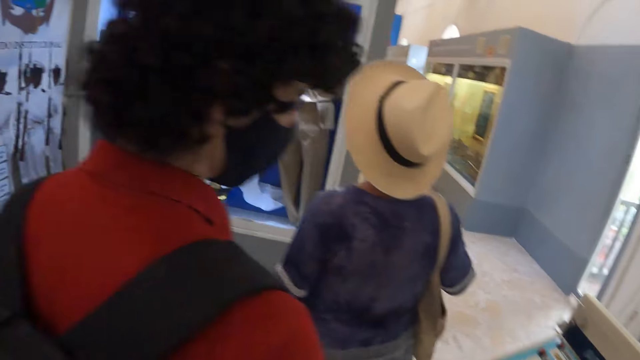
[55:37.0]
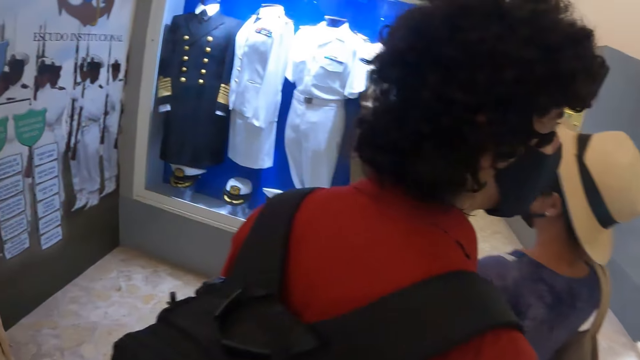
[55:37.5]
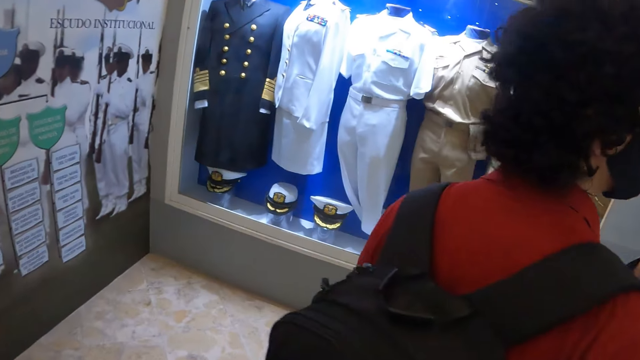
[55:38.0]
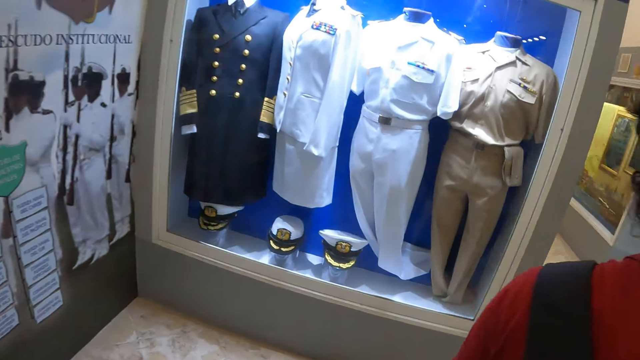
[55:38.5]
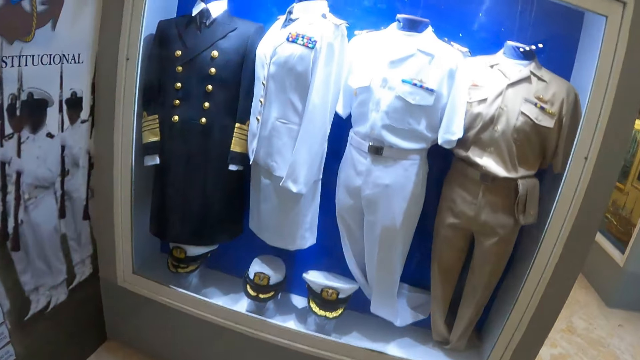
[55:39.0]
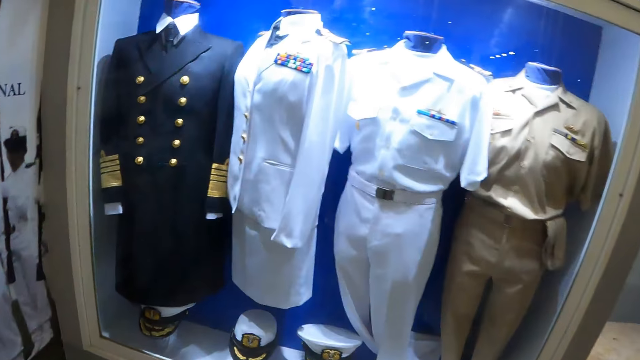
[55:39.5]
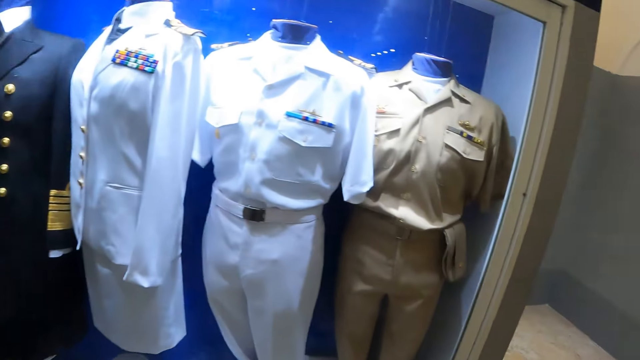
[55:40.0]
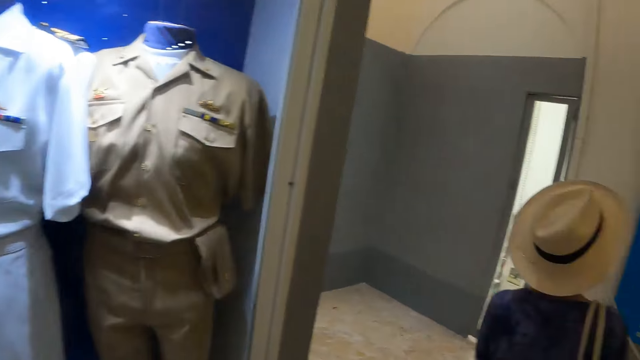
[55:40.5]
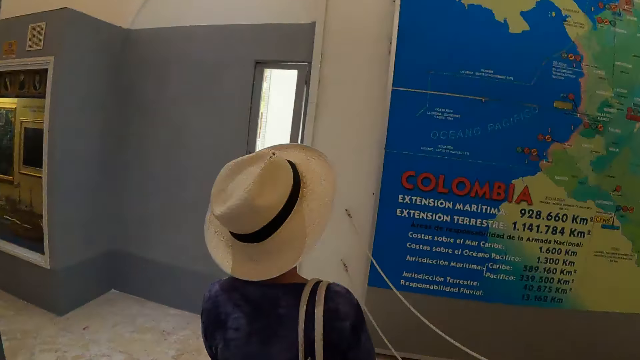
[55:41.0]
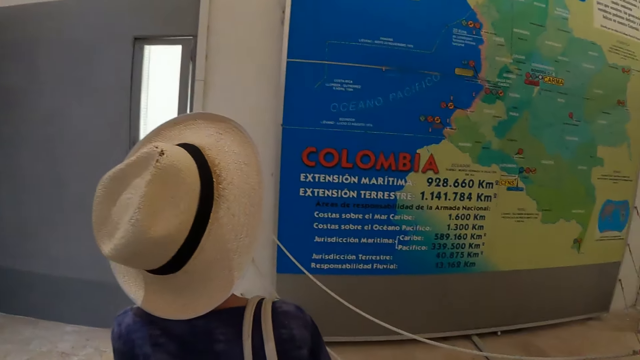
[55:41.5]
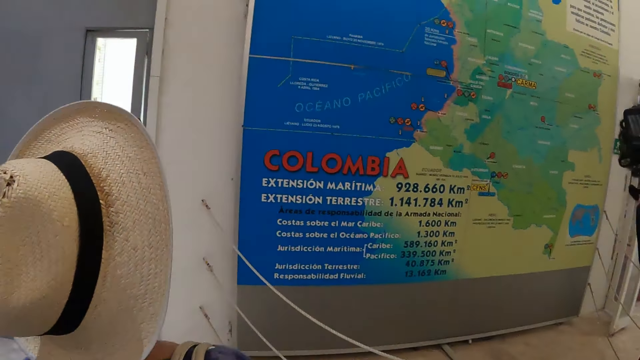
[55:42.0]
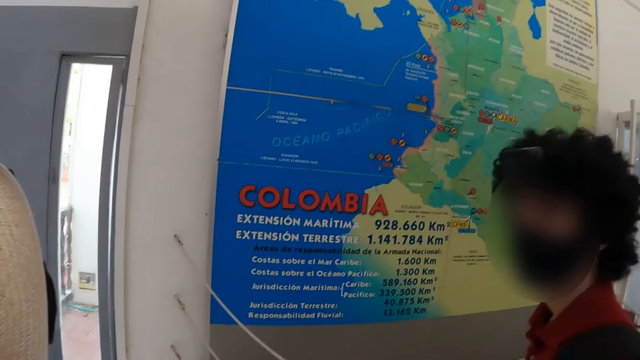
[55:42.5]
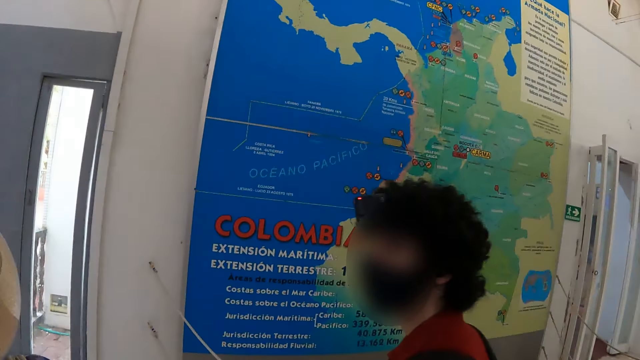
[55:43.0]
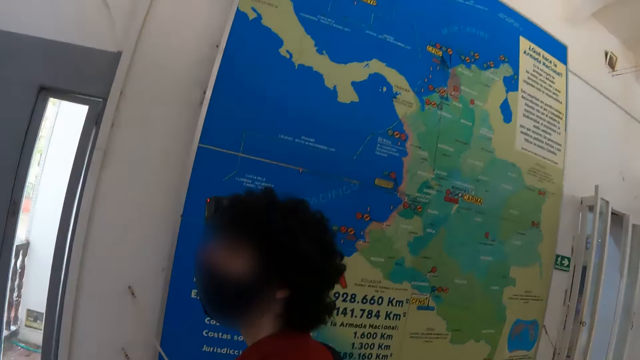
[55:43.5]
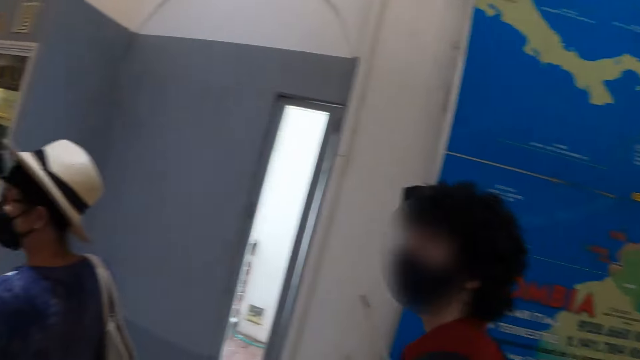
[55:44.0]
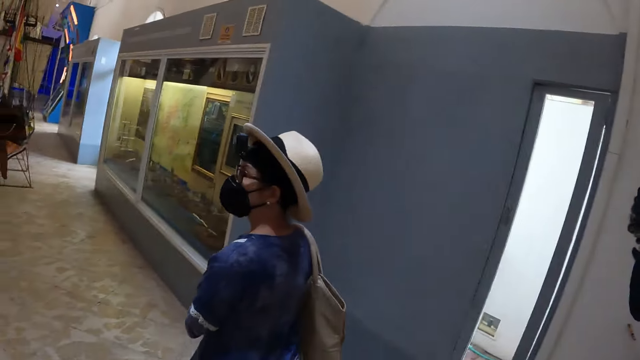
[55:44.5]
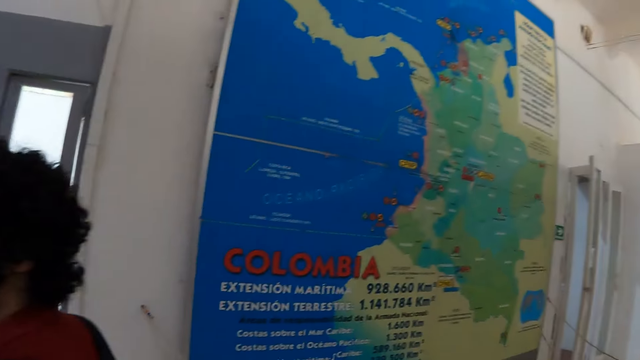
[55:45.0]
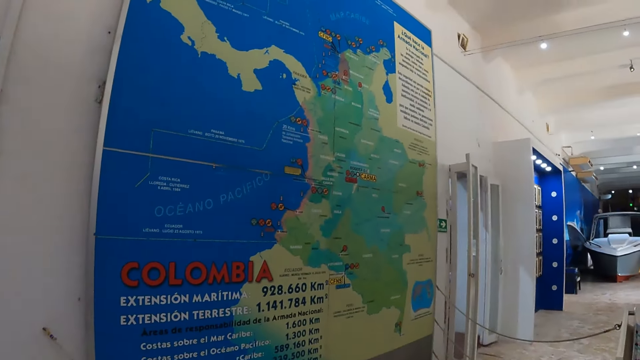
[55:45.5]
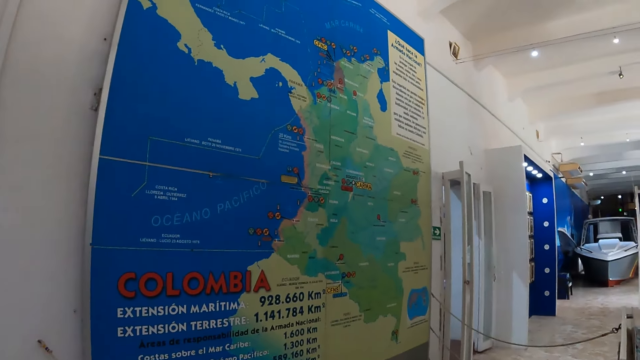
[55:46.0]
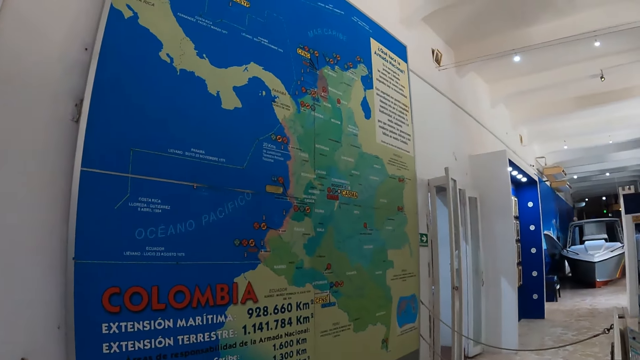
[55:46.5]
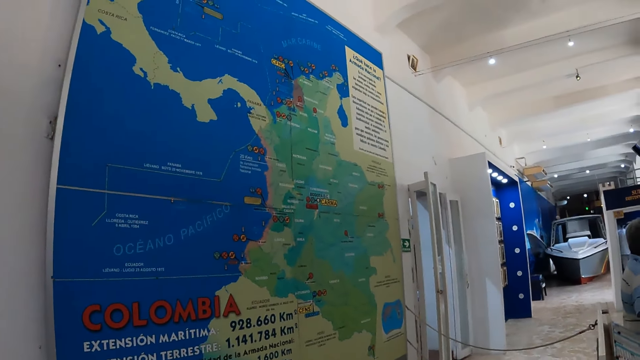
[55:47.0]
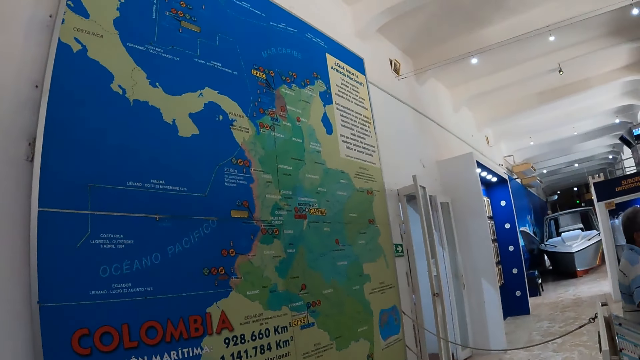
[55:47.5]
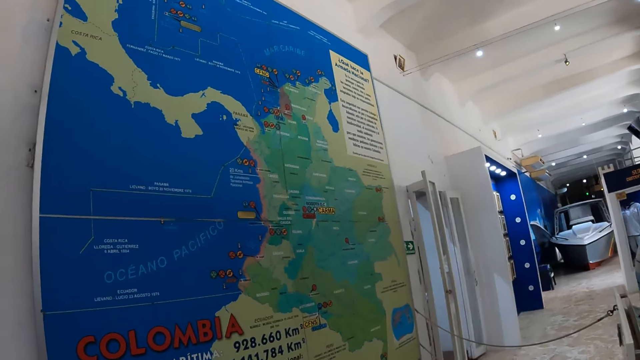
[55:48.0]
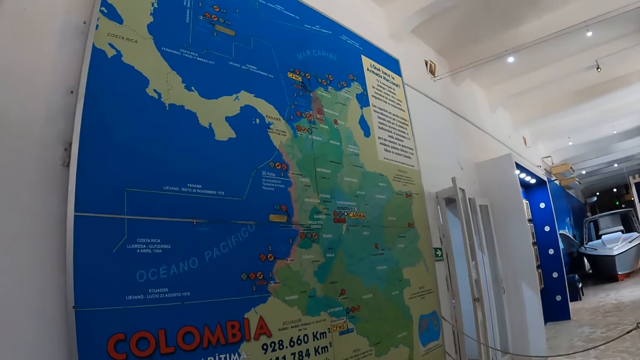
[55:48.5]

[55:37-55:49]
The camera wearer looks around. They look at the displayed military uniforms. They look at the map on the wall.

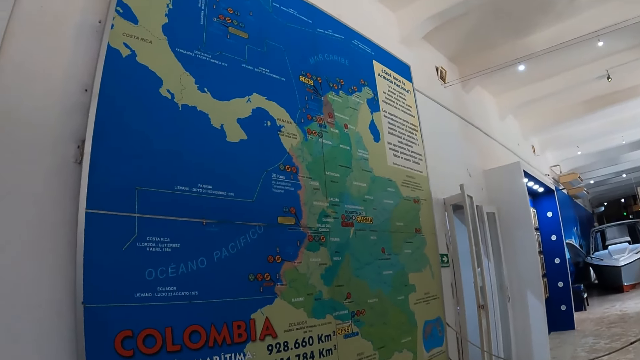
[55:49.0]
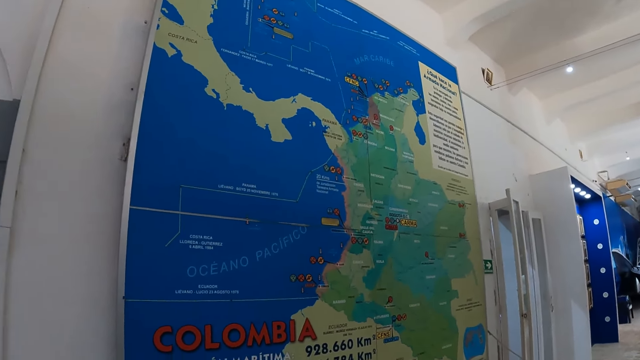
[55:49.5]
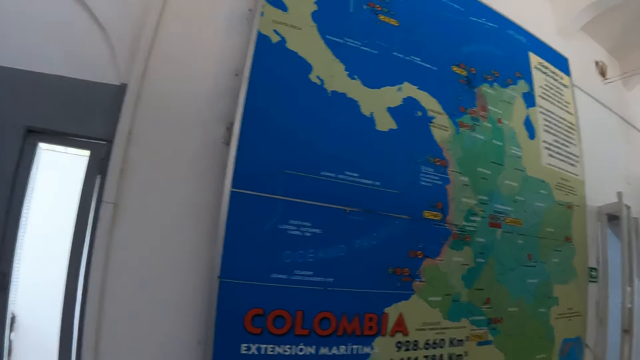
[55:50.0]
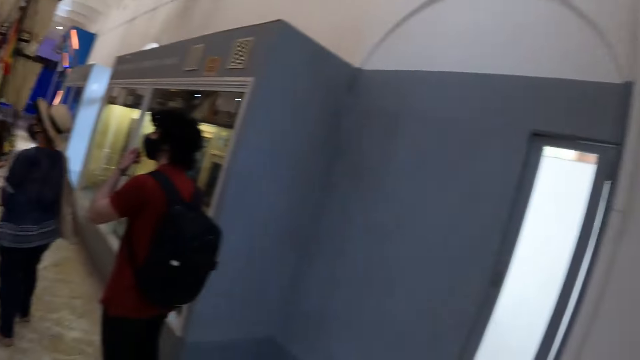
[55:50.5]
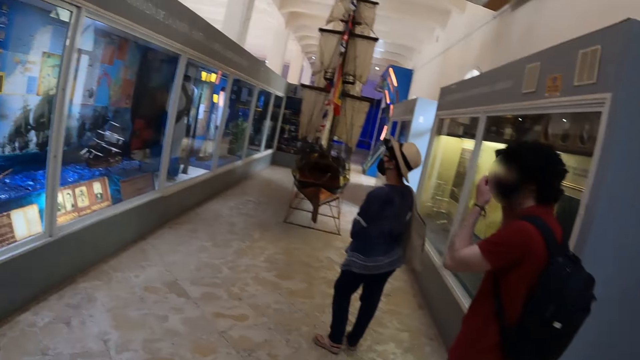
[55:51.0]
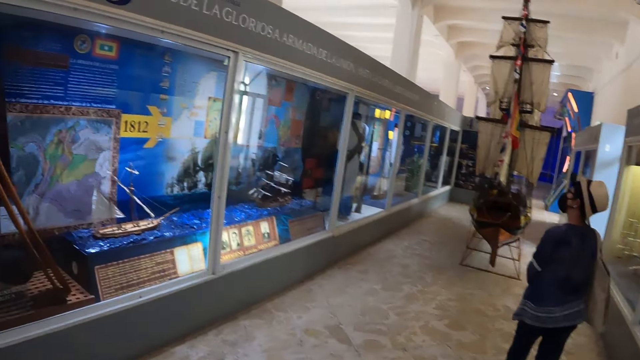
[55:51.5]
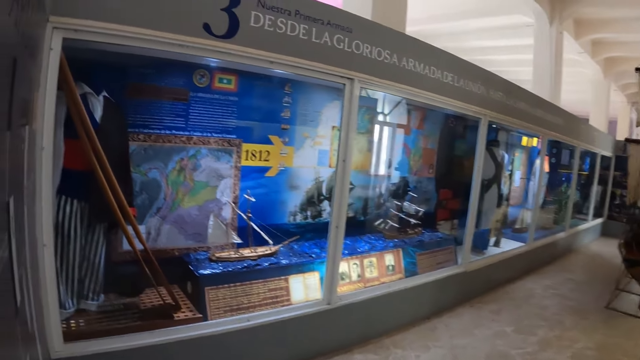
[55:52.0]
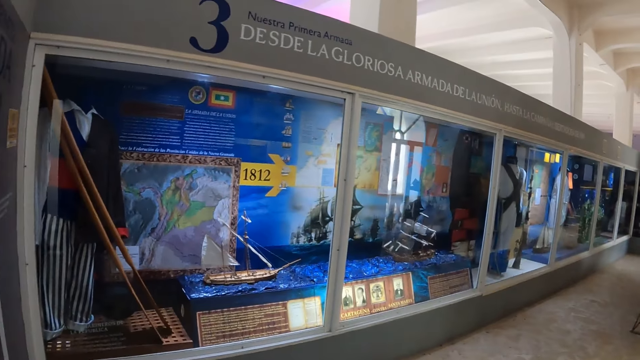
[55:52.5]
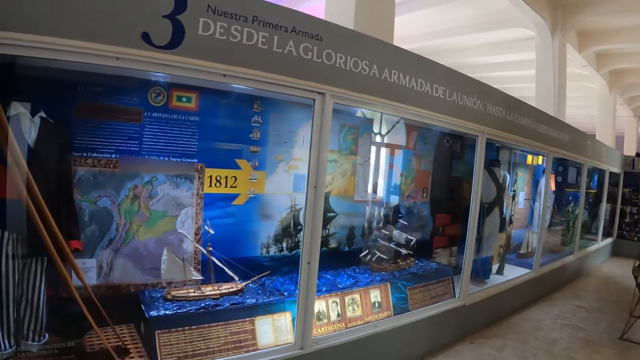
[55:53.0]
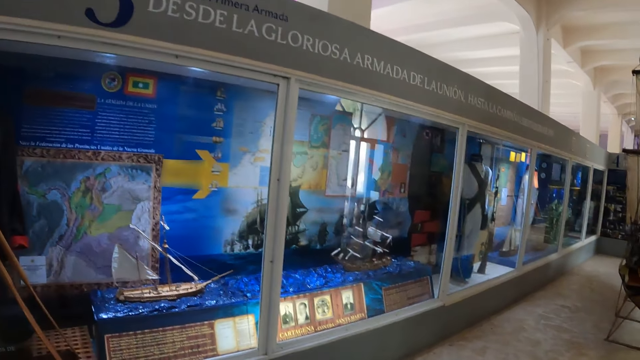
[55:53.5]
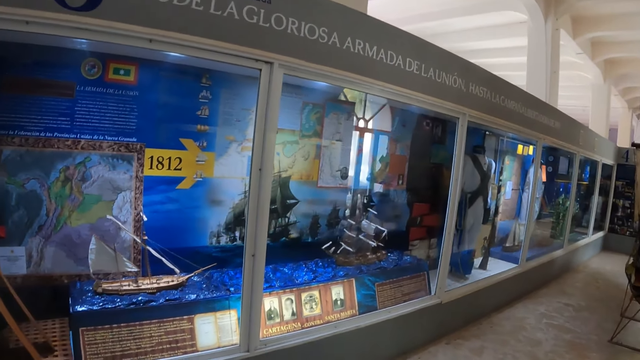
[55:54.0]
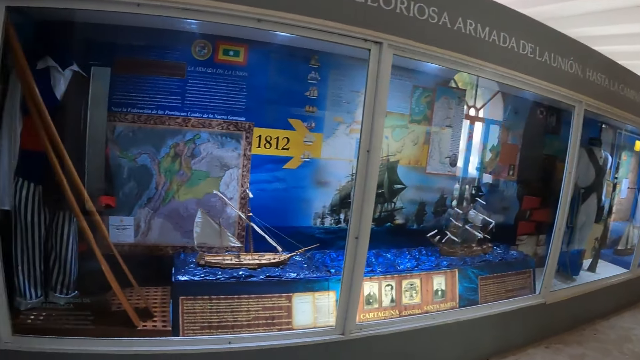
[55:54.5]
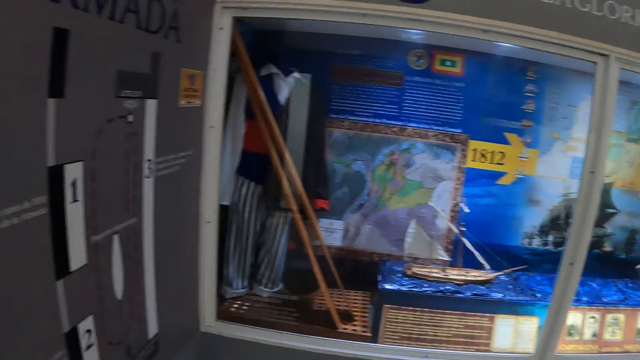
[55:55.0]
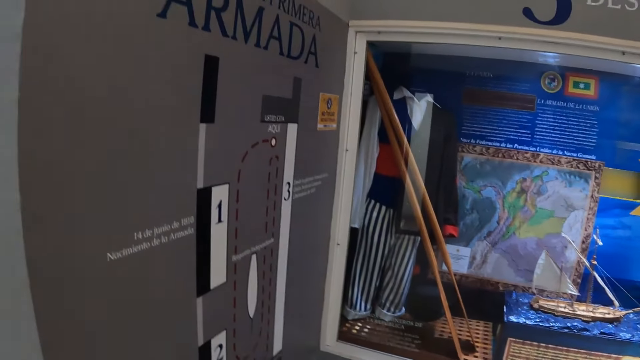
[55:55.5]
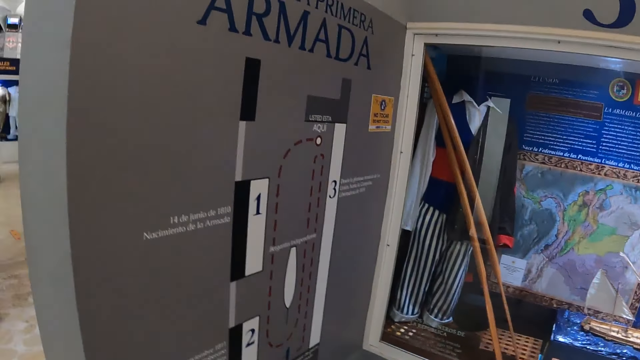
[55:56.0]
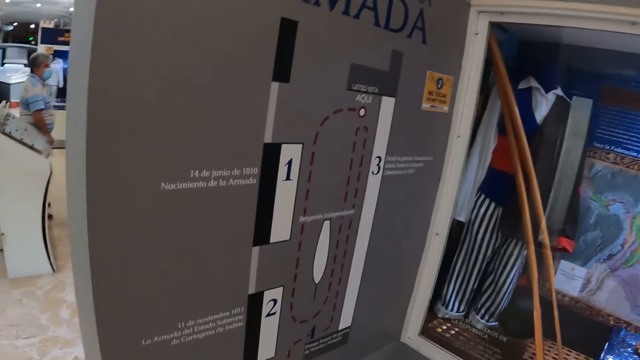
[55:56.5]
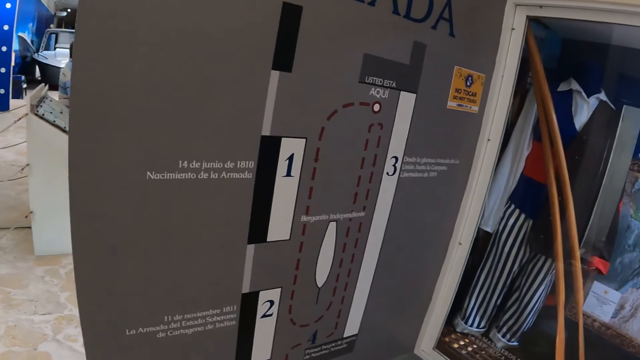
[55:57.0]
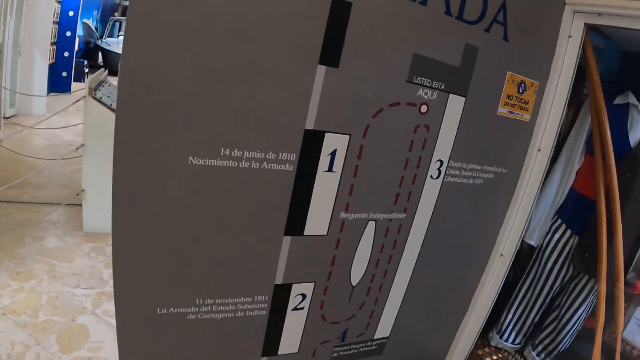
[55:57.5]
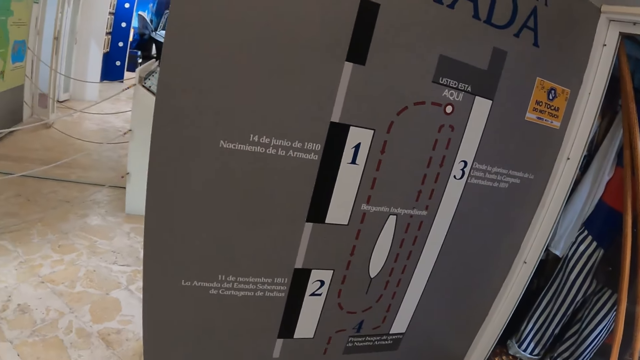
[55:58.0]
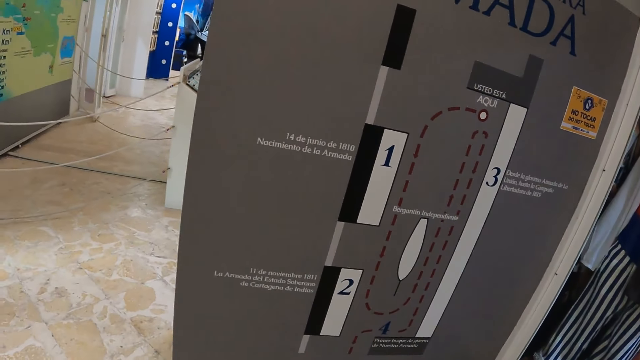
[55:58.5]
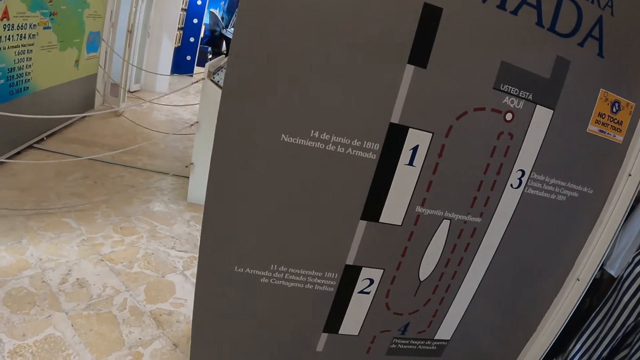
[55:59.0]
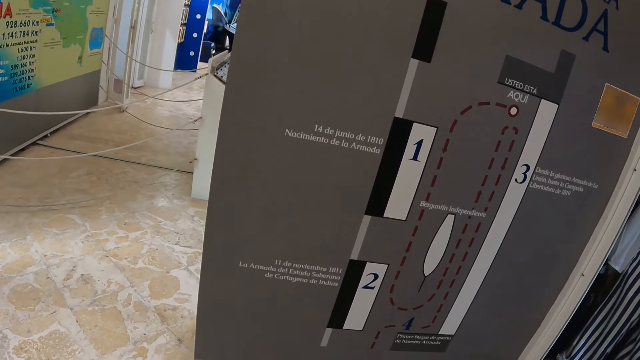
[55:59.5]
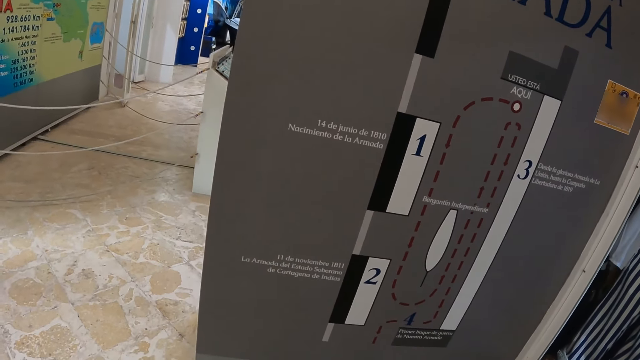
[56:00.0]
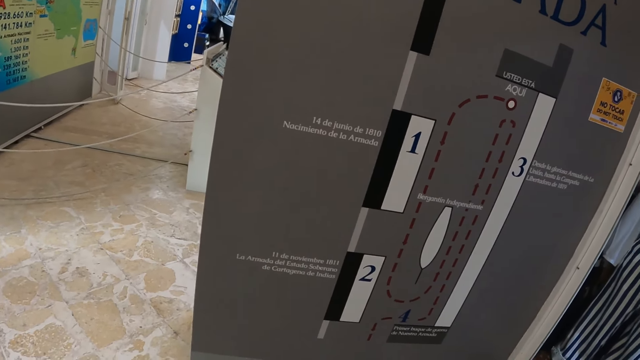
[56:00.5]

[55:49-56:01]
The camera wearer walks around and looks around. They look at the writings on the wall.
